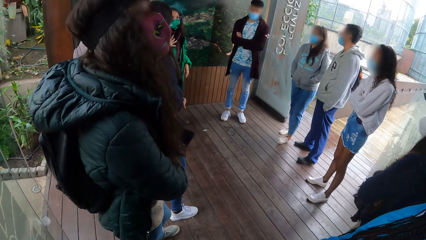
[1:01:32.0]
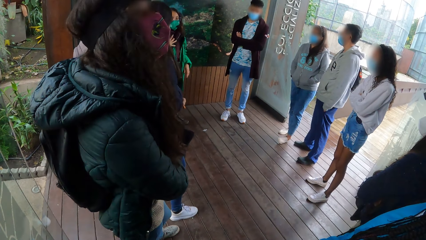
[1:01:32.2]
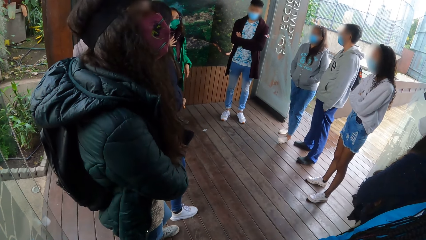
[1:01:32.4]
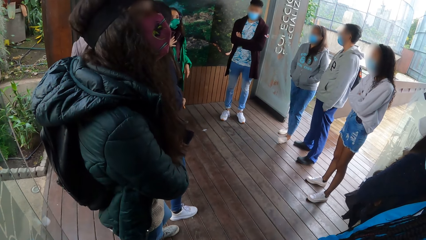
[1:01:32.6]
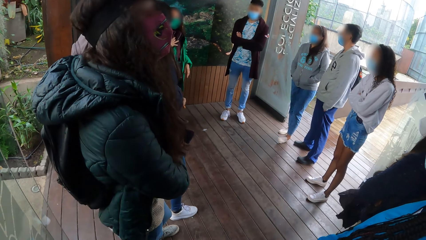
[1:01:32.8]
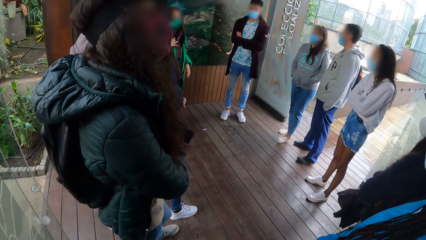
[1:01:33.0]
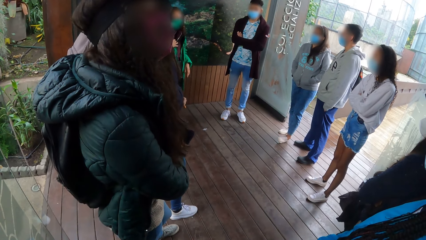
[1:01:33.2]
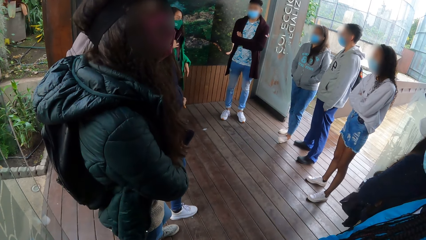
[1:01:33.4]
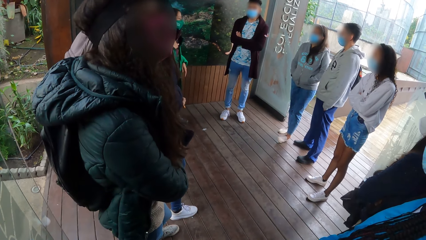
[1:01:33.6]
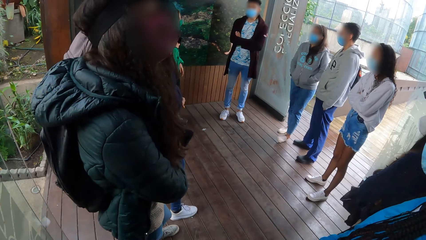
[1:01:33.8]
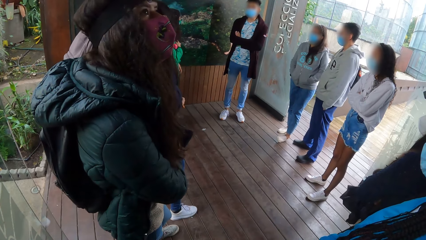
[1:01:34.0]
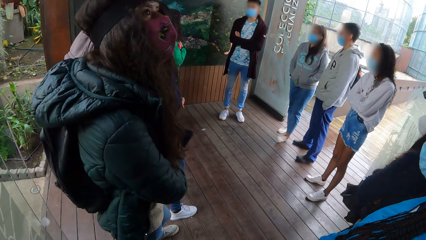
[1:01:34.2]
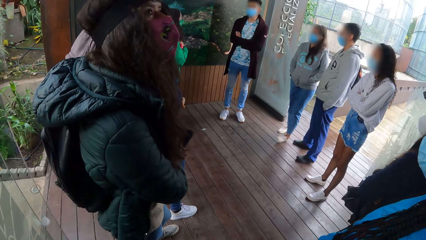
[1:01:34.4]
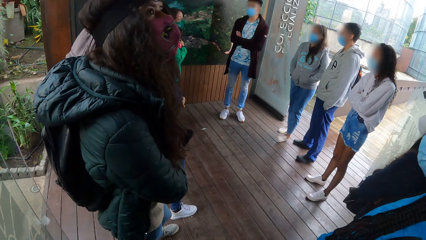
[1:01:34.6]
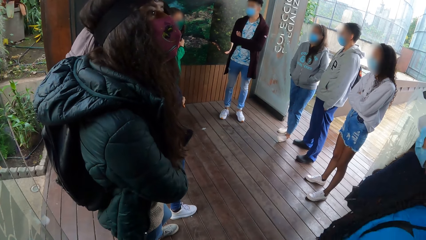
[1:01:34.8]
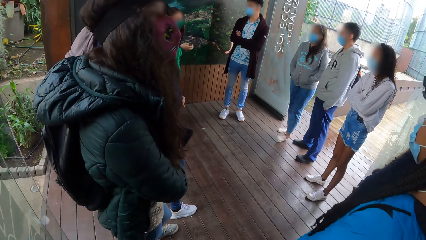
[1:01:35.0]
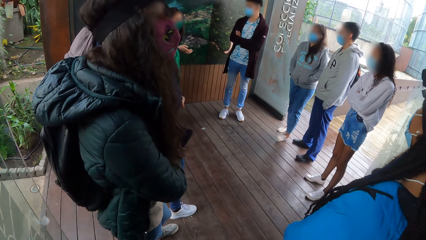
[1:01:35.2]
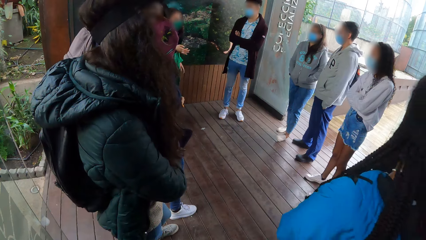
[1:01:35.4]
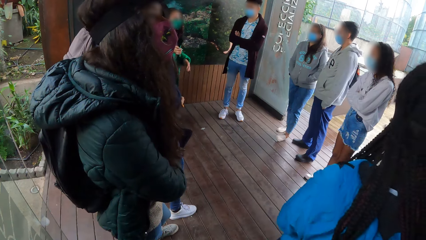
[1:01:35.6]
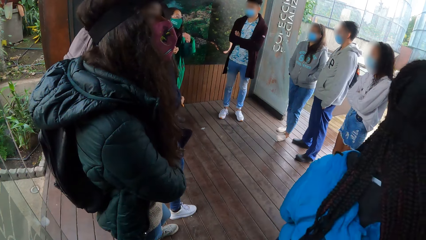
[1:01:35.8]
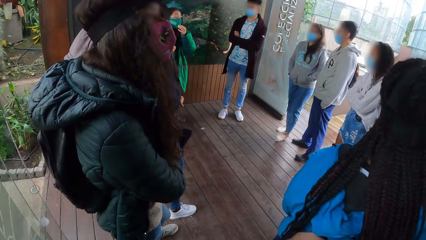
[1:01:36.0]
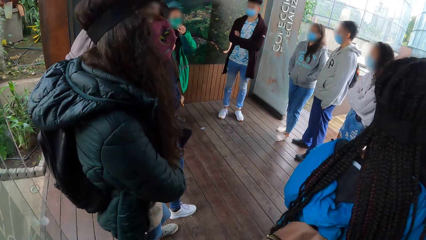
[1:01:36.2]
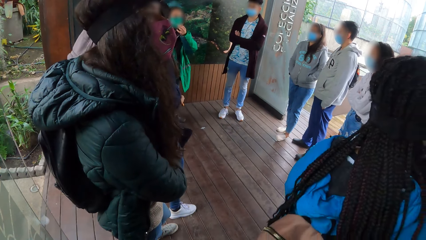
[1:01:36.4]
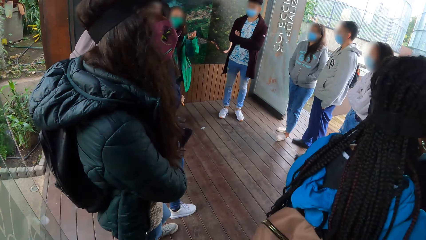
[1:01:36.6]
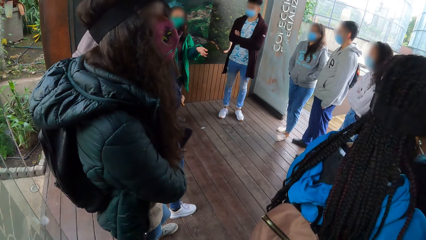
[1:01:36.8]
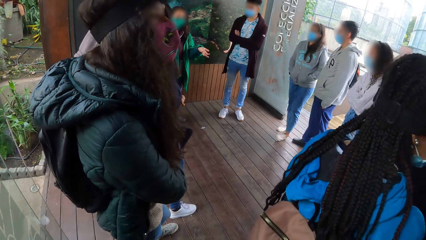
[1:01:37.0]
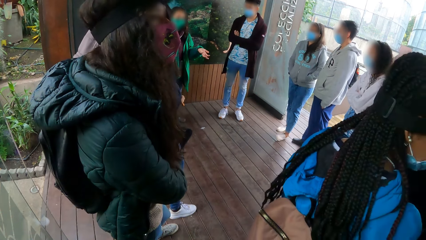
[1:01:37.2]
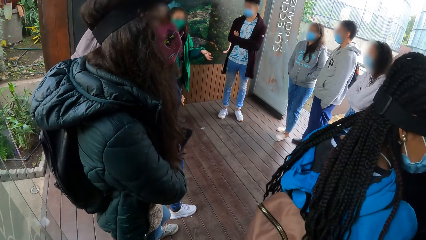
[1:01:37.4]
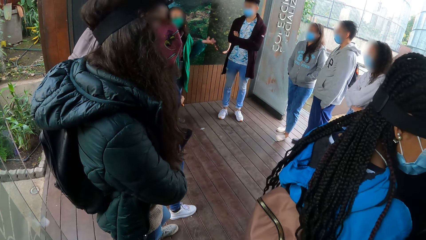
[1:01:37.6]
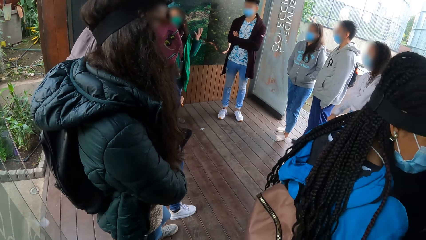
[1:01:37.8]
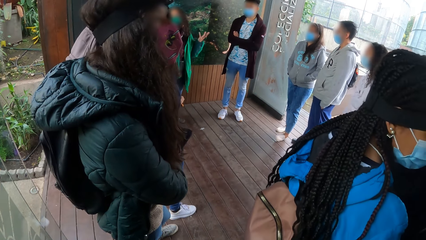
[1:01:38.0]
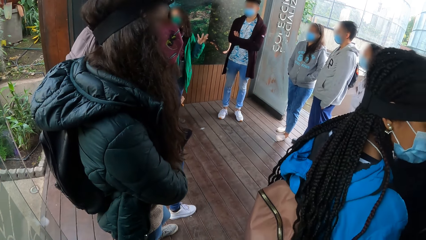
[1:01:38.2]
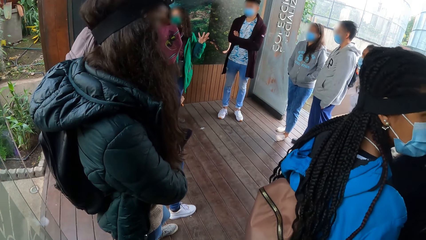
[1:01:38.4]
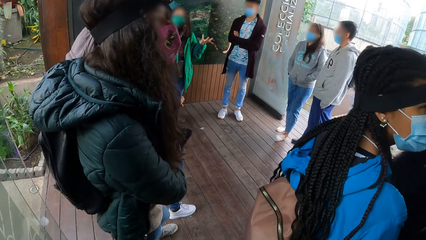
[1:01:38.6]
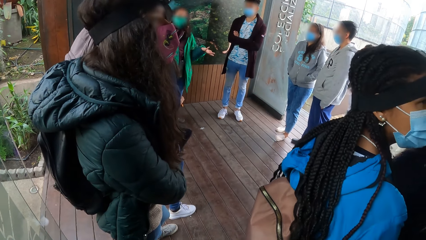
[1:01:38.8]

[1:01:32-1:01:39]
The camera wearer stands at one place.

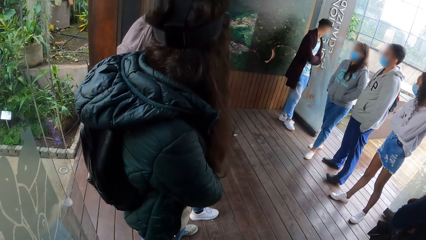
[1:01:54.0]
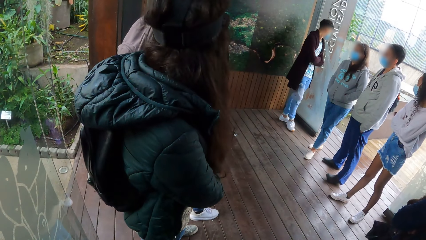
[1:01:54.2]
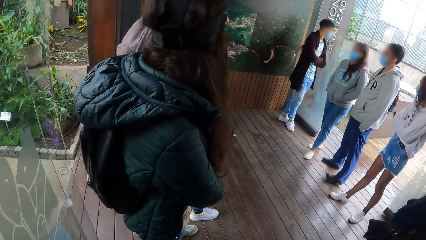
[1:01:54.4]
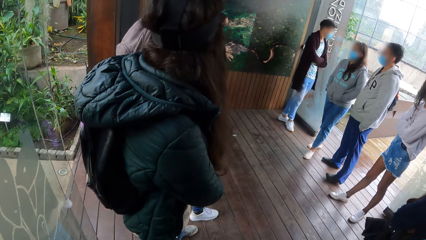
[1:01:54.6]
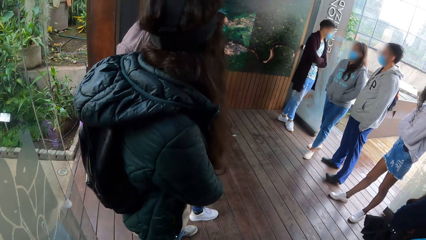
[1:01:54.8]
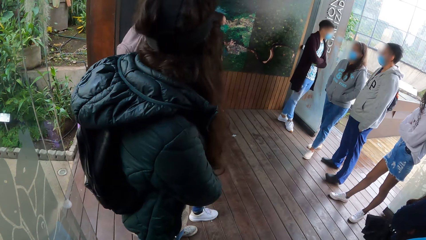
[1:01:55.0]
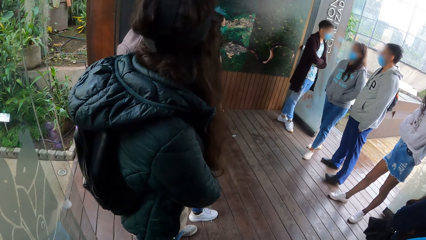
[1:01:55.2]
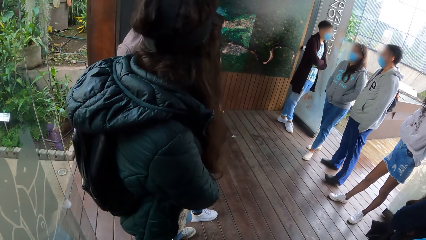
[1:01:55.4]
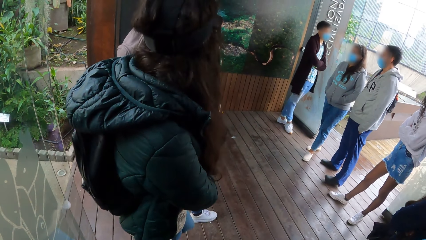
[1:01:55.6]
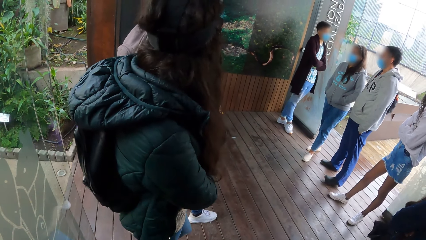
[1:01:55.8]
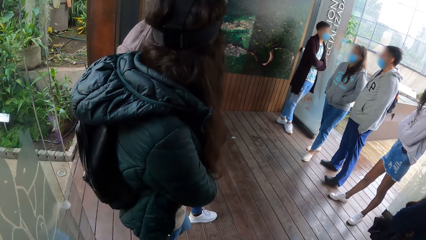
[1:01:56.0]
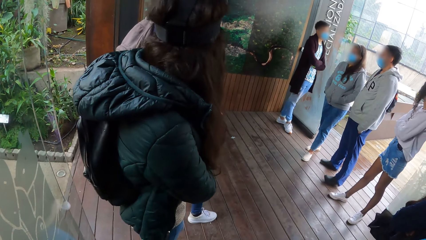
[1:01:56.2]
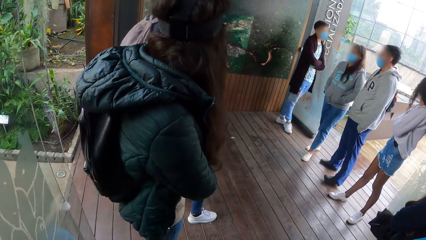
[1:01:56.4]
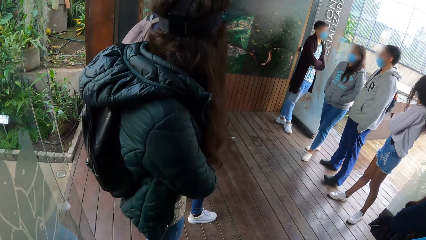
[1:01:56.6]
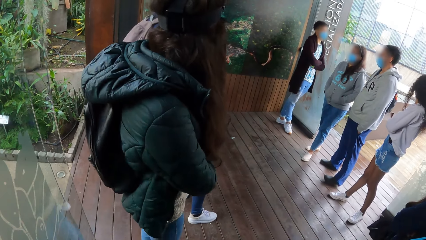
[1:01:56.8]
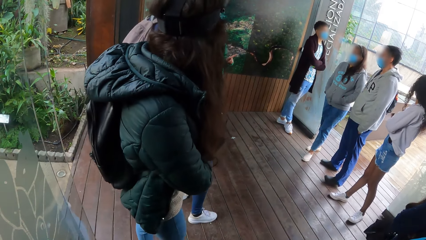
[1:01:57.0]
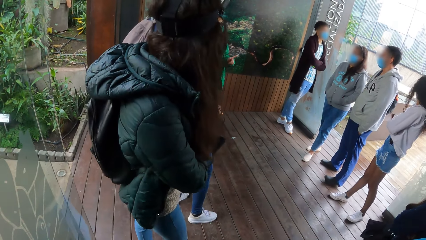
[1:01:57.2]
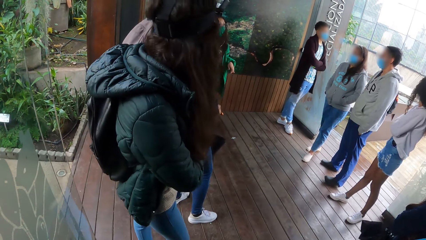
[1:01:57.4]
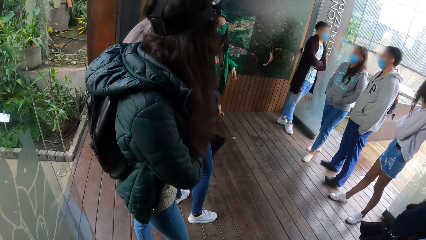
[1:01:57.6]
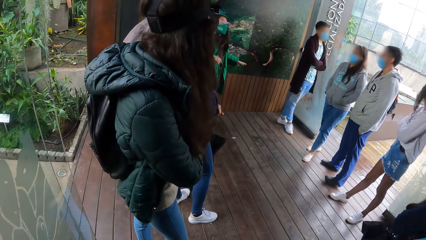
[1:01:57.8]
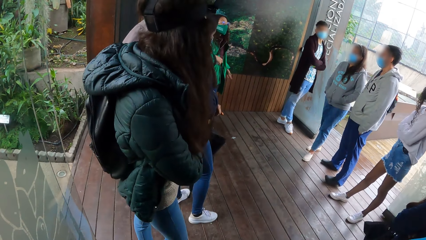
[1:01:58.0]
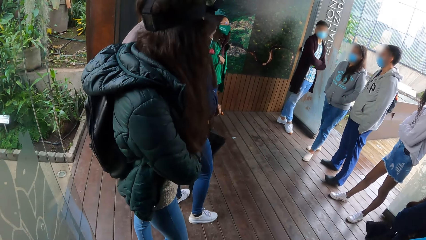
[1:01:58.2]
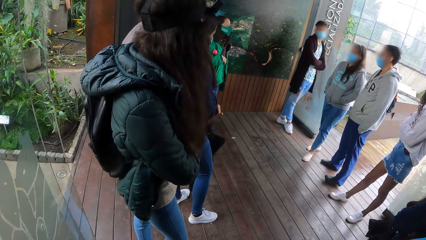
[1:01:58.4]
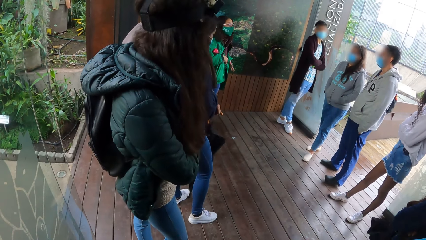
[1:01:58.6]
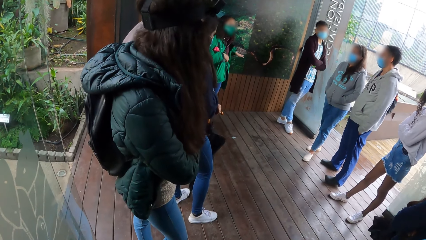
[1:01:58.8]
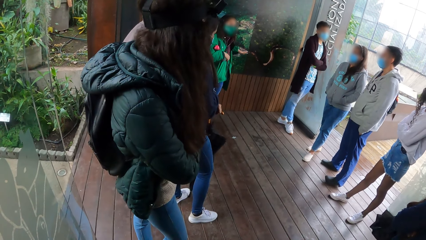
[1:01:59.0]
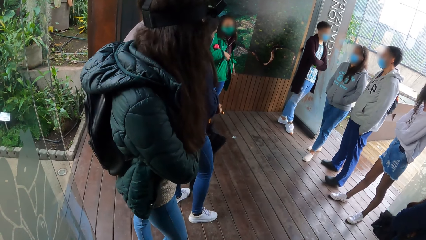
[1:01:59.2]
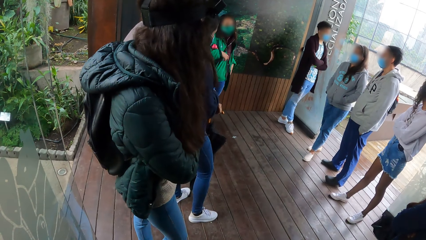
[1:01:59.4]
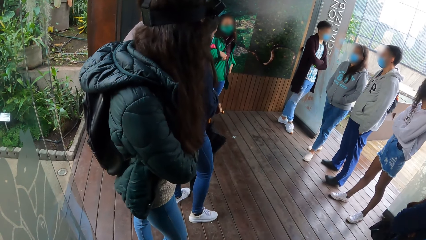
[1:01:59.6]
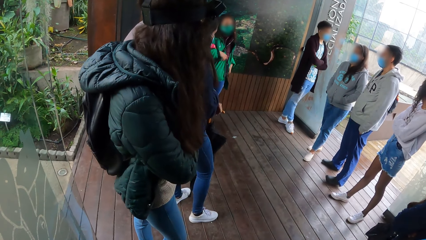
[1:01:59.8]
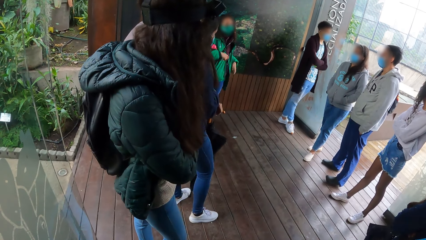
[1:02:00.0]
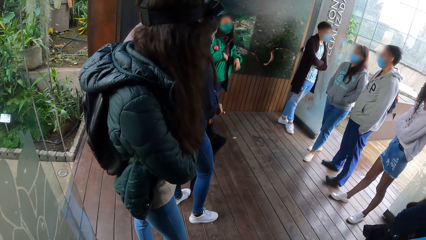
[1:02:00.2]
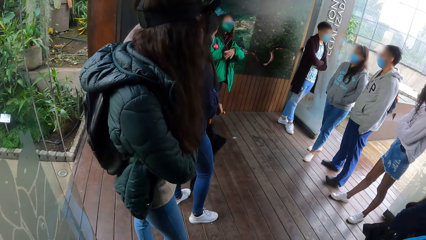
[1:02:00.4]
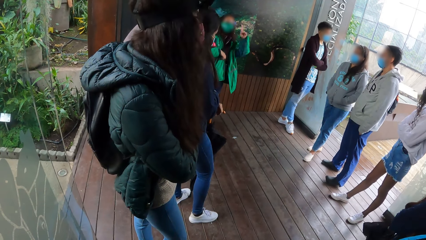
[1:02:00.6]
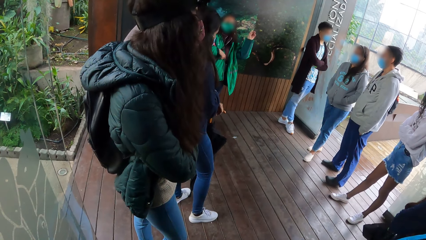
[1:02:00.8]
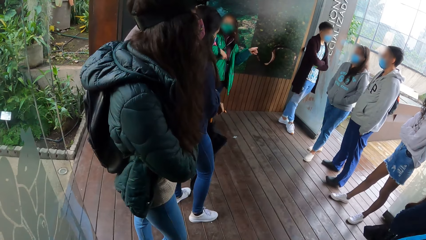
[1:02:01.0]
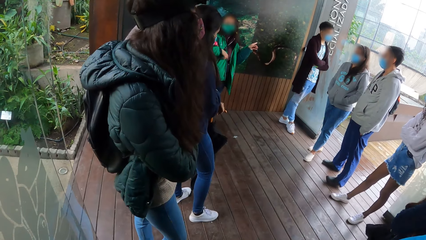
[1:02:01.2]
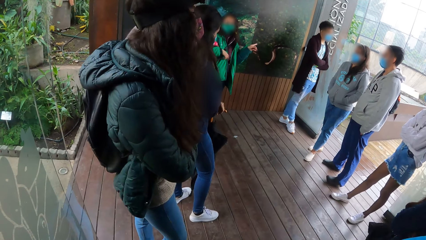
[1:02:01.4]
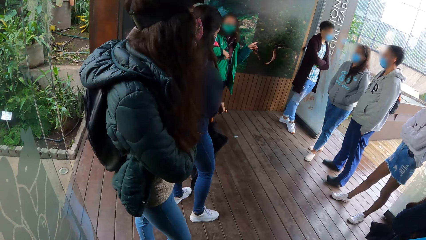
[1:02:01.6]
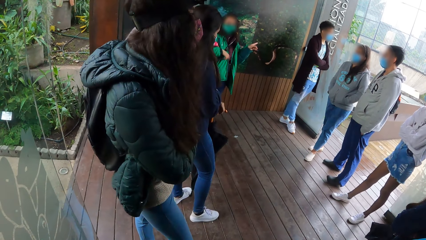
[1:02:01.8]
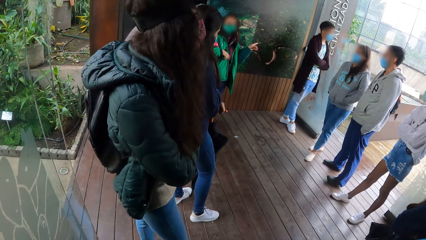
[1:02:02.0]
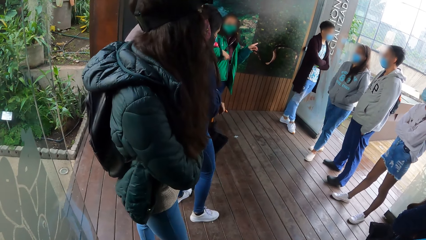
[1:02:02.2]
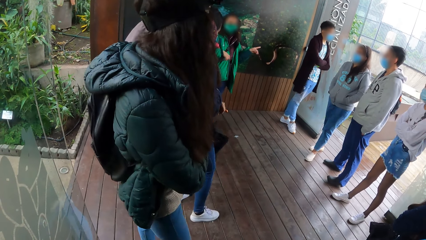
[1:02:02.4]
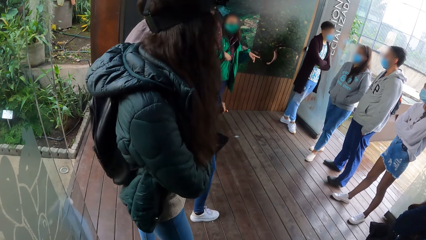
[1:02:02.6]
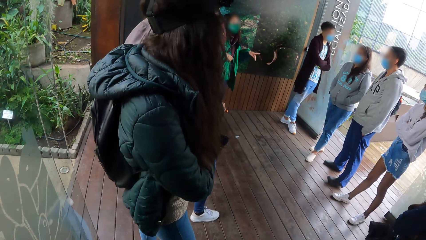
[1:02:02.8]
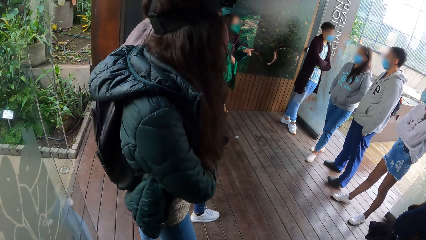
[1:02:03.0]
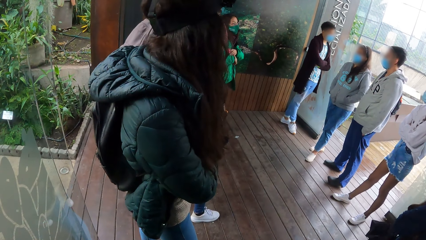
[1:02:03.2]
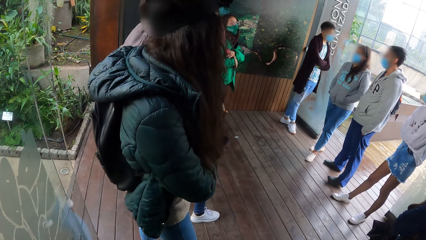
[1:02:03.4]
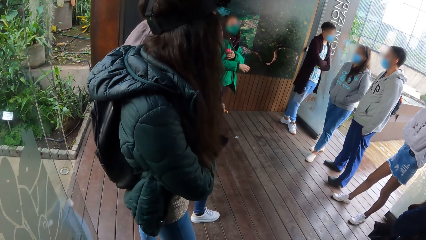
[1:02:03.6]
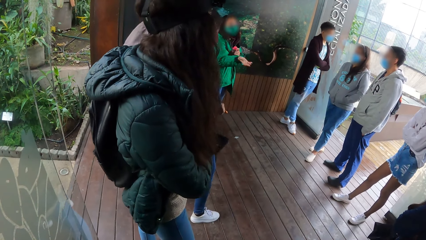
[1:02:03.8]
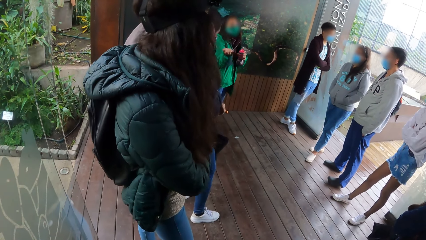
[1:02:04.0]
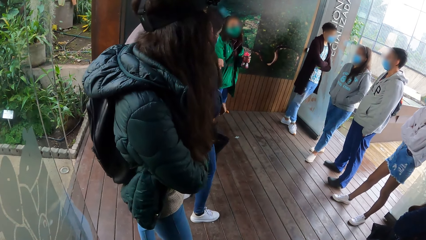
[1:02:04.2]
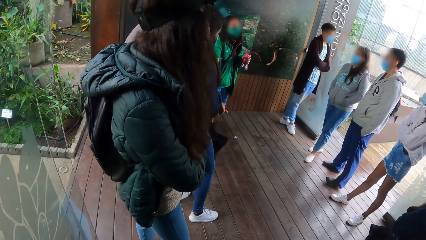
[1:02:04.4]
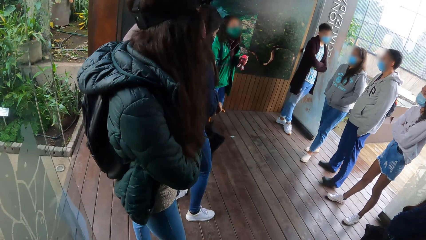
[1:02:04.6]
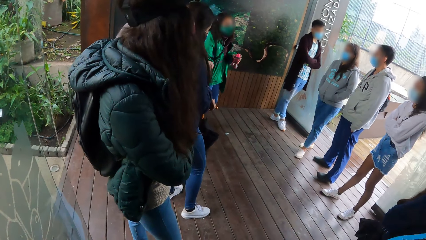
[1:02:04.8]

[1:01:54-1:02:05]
The man leans on a glass in the building. The woman converses with the group of people inside the building.
